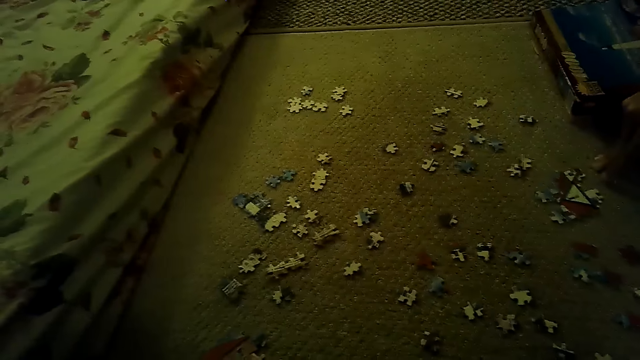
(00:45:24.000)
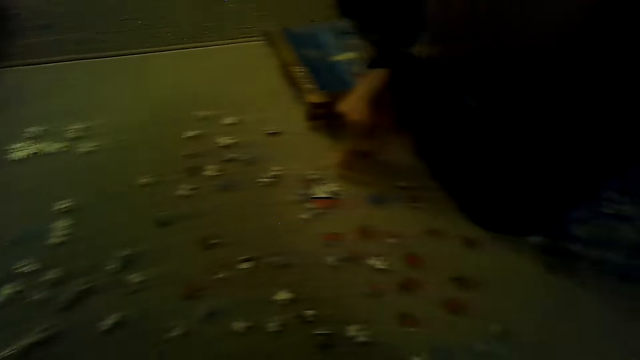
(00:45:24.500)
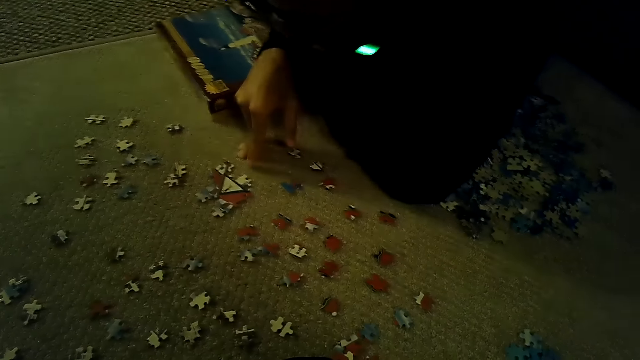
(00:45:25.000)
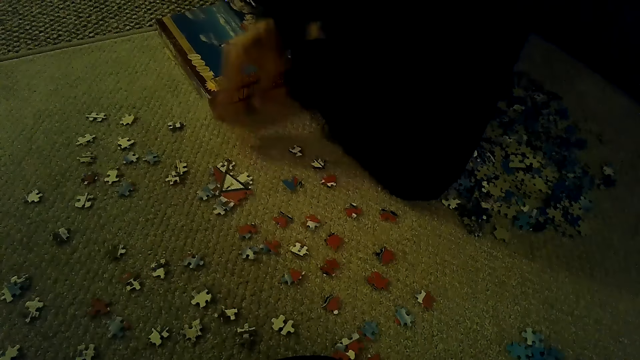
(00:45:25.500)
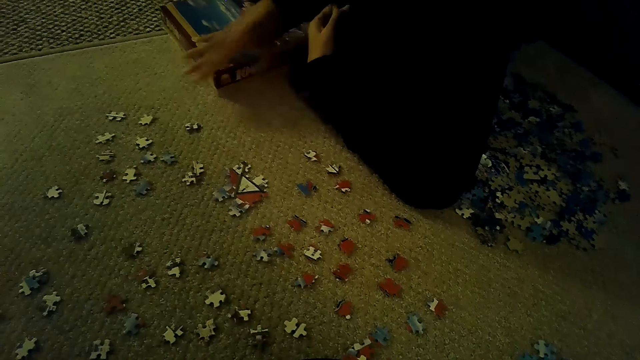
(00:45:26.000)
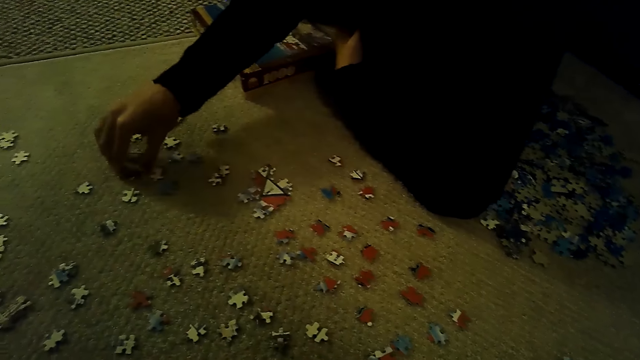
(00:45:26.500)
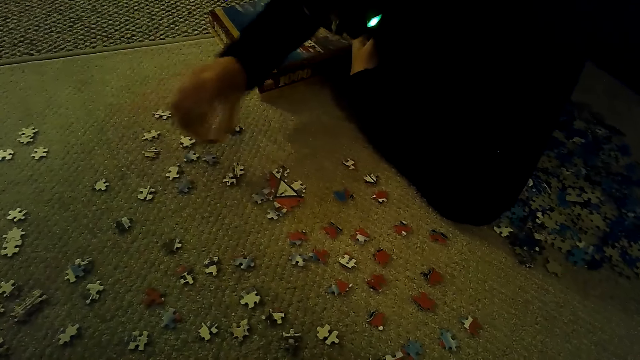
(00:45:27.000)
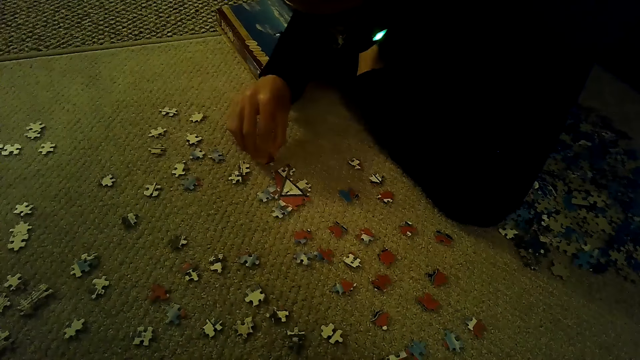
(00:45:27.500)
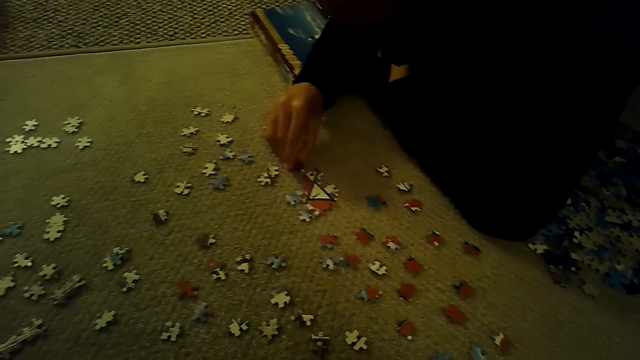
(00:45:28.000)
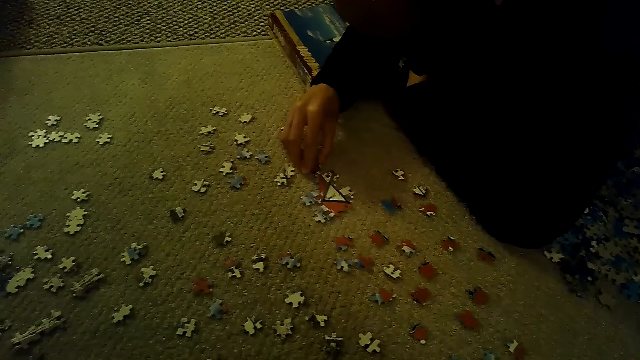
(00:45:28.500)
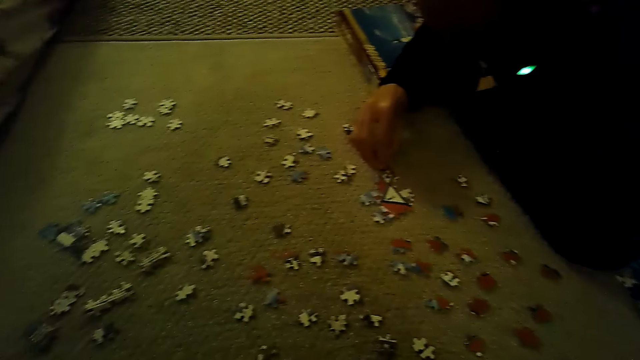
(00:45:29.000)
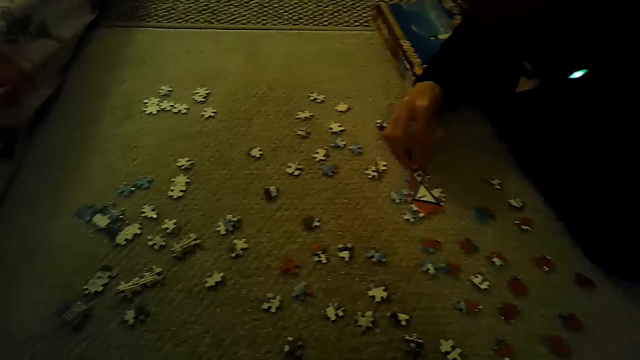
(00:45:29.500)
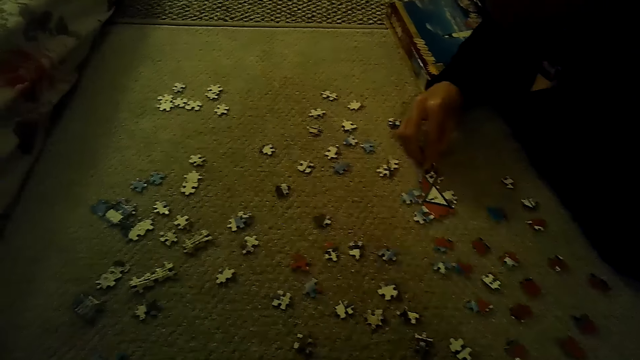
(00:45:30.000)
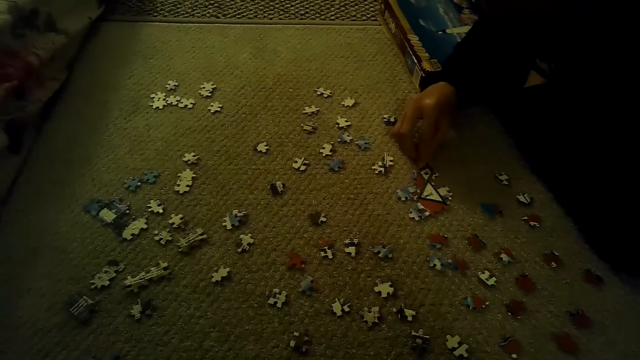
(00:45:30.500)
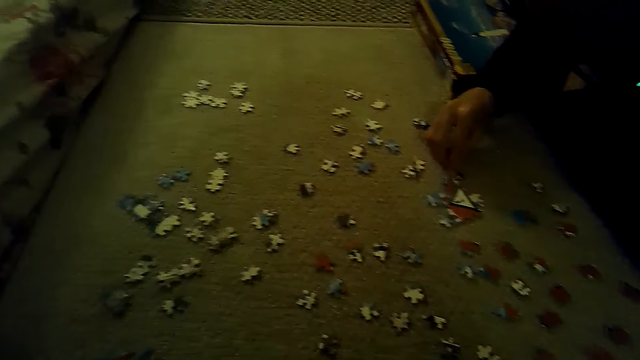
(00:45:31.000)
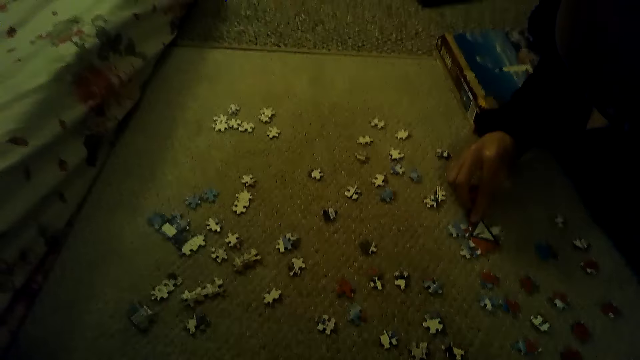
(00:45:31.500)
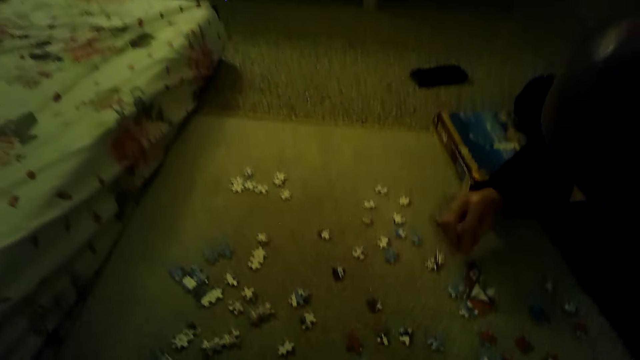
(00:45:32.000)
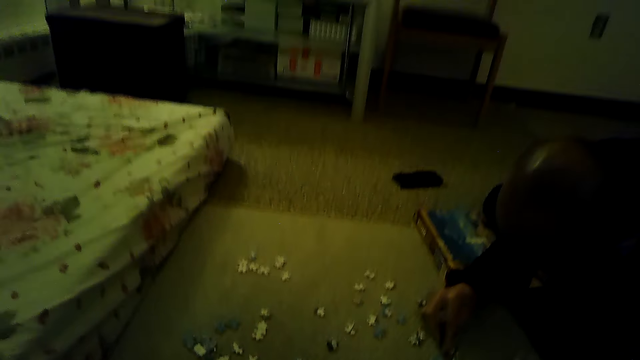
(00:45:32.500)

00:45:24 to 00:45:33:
A man looks at the puzzle piece. The man plays a jigsaw puzzle on the floor. The man fixes the puzzle piece.

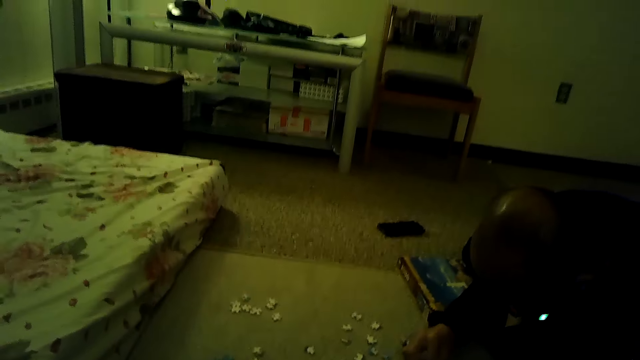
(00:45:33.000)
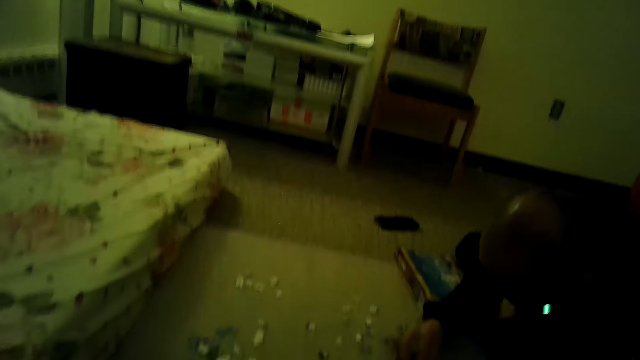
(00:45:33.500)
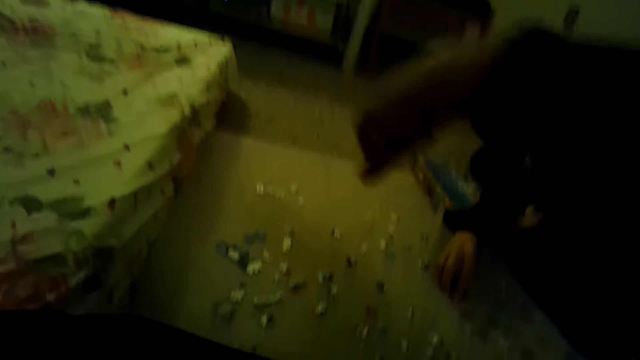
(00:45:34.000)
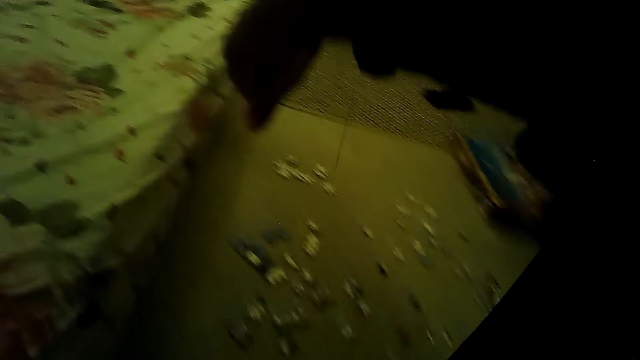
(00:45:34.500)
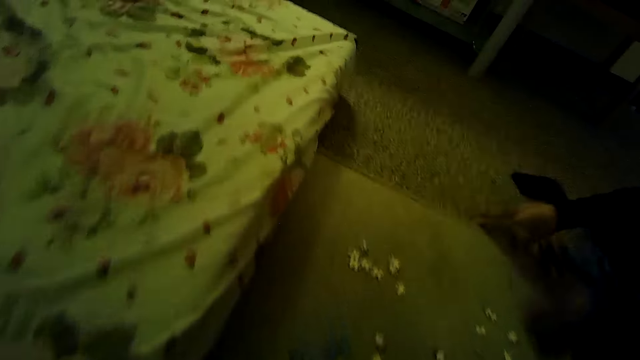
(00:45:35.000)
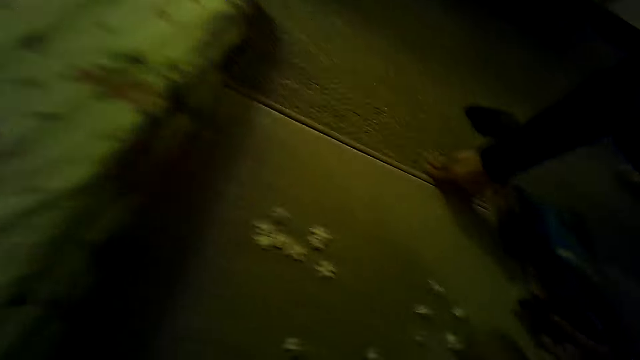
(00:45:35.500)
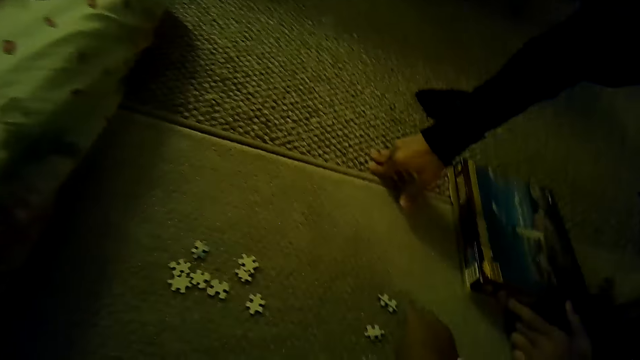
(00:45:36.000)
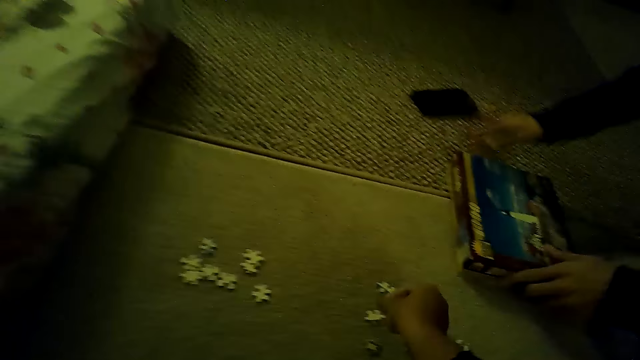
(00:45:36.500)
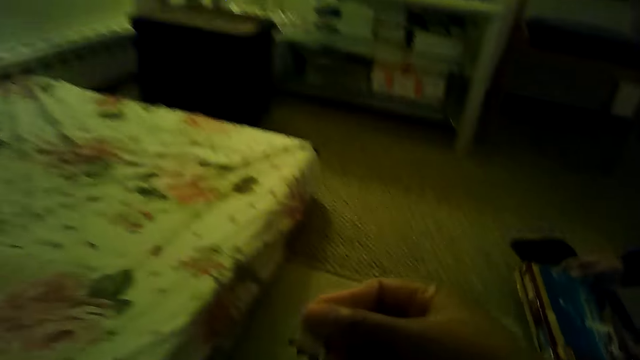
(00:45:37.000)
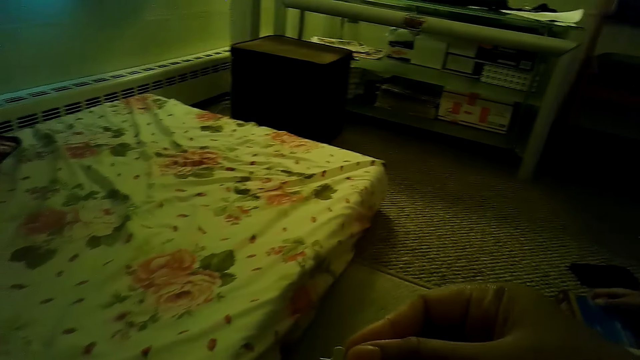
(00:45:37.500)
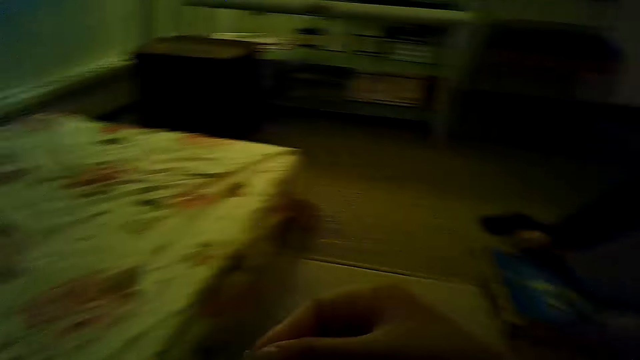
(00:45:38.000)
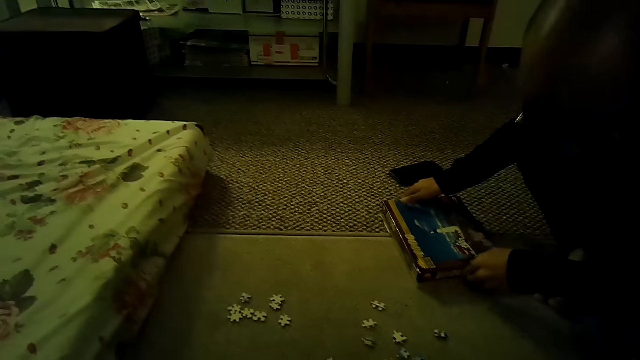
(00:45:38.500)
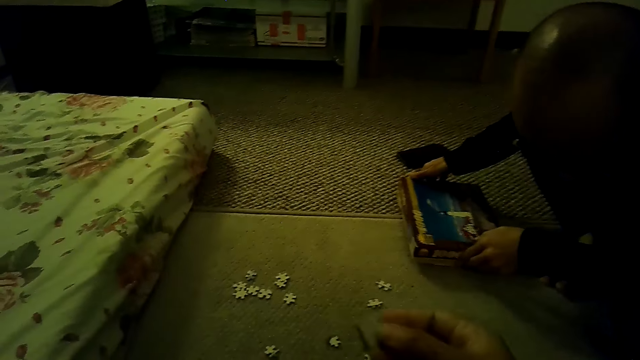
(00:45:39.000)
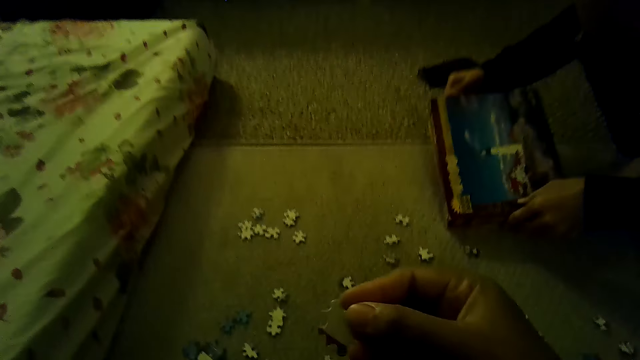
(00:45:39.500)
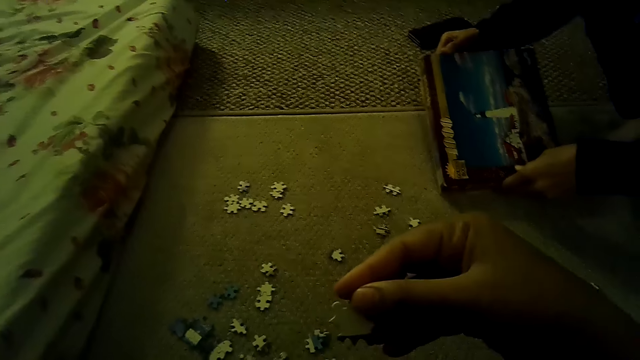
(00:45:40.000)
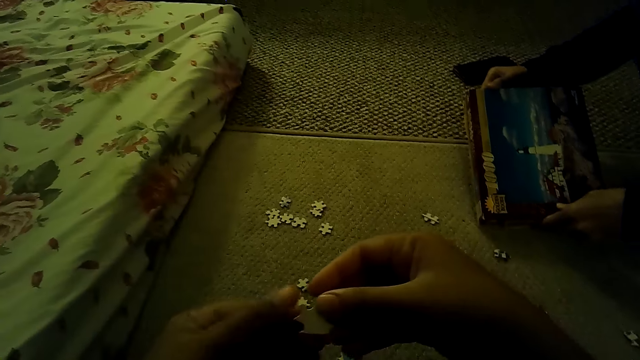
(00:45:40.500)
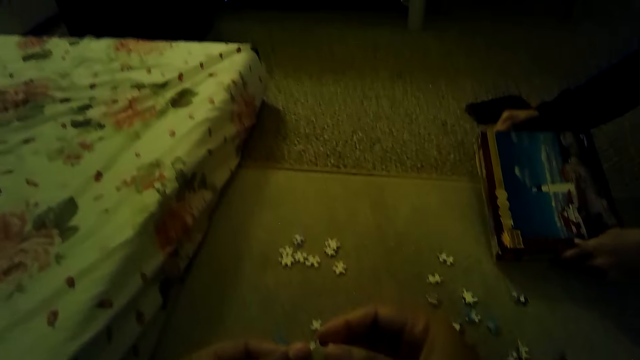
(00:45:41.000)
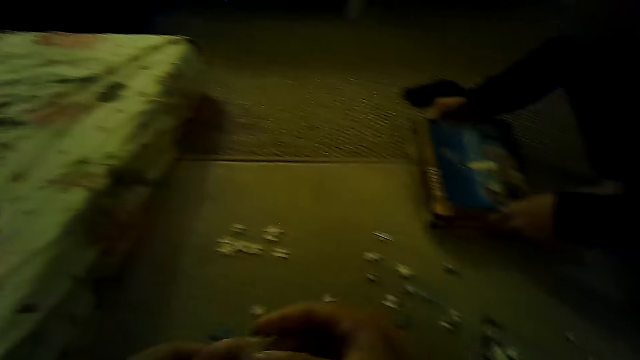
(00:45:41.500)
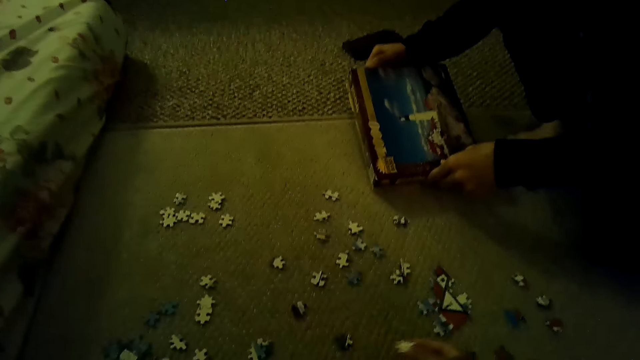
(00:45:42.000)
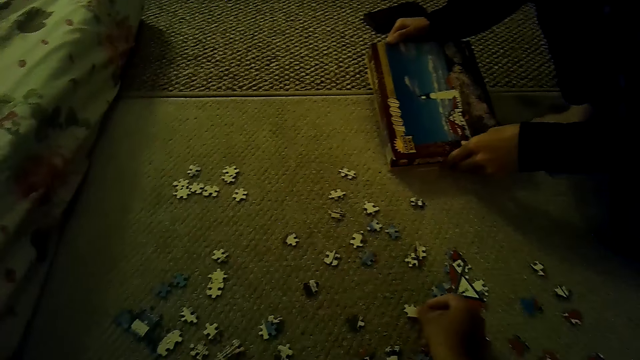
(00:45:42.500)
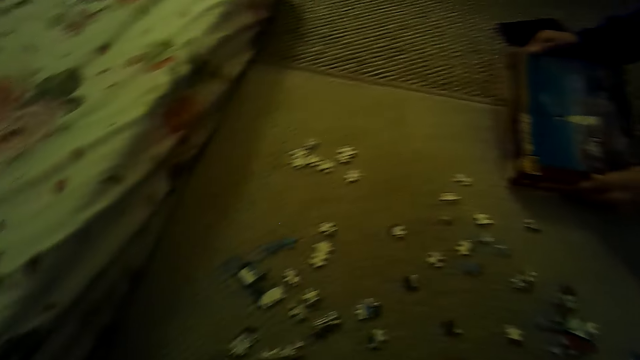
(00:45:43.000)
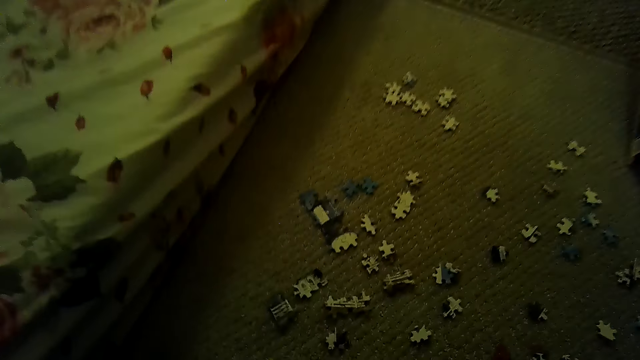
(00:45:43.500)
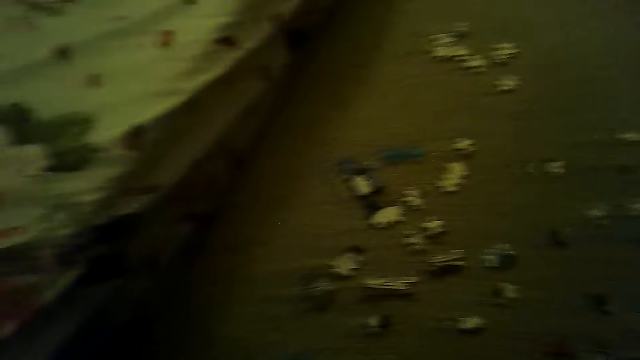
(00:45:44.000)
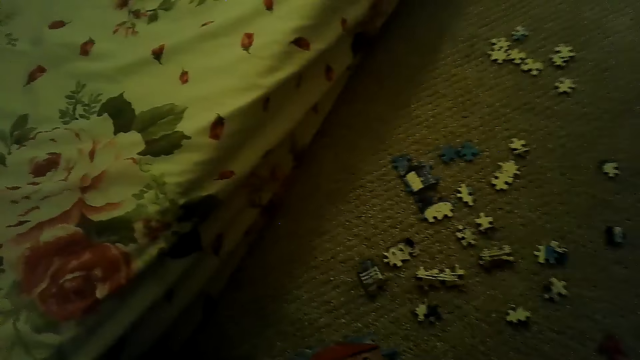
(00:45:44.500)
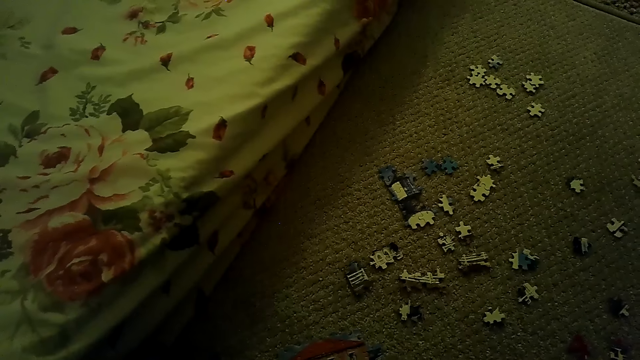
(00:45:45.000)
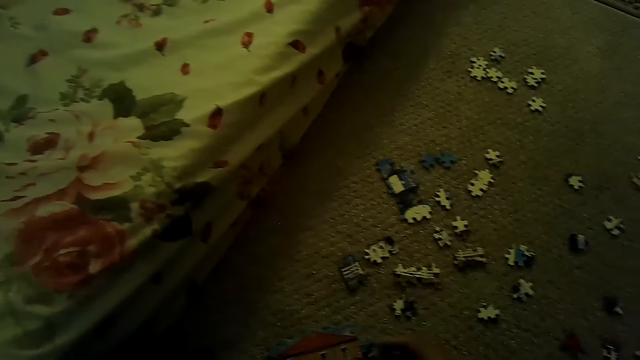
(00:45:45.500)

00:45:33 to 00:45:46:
The camera wearer moves the hand. A person moves the box. The camera wearer plays a jigsaw puzzle on the floor. They pick a puzzle piece. They put down the puzzle piece. They stare around the house.
